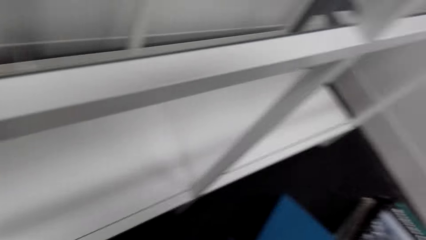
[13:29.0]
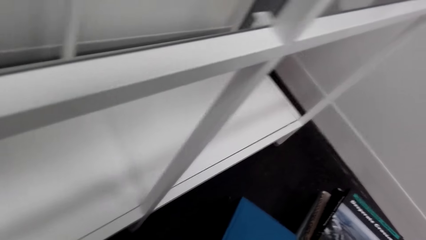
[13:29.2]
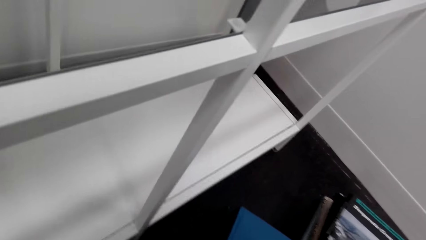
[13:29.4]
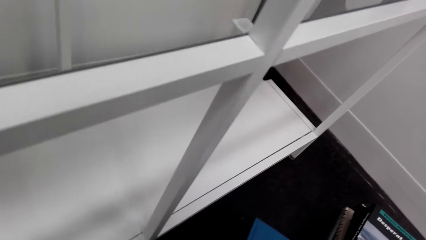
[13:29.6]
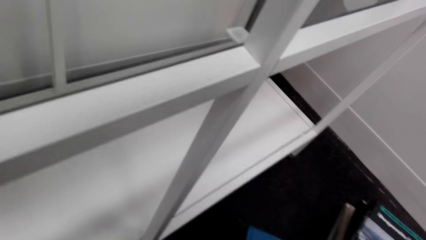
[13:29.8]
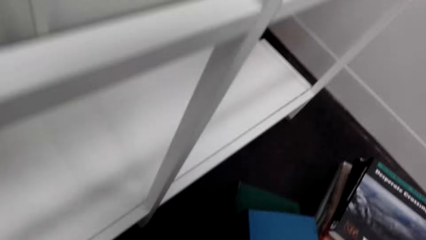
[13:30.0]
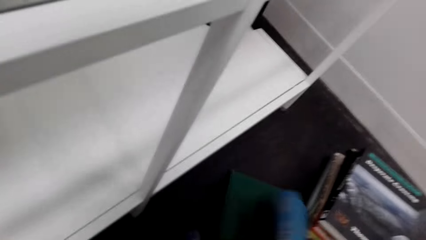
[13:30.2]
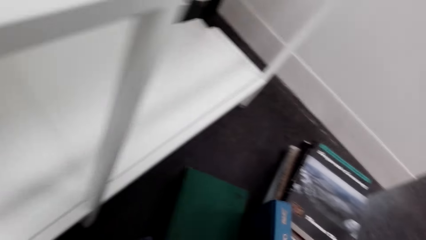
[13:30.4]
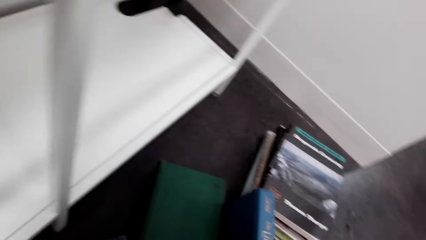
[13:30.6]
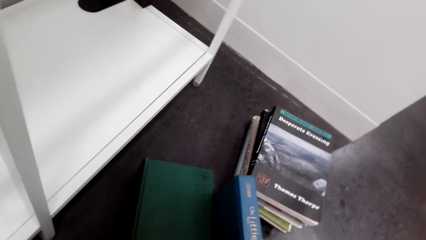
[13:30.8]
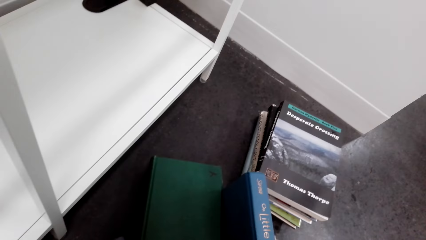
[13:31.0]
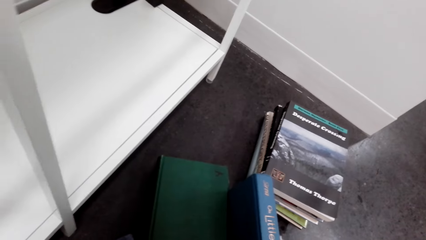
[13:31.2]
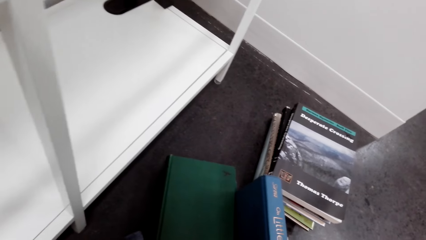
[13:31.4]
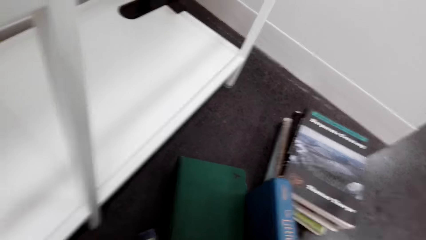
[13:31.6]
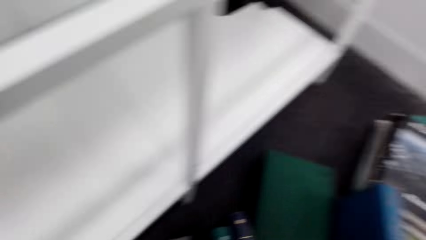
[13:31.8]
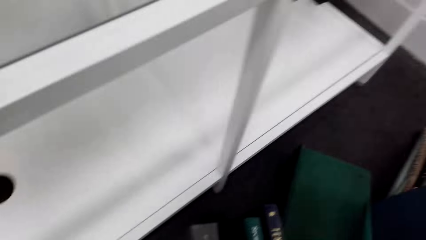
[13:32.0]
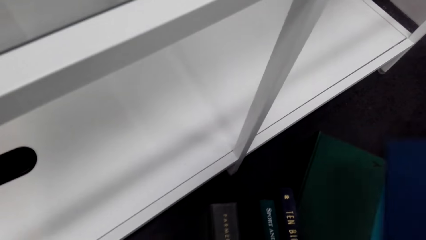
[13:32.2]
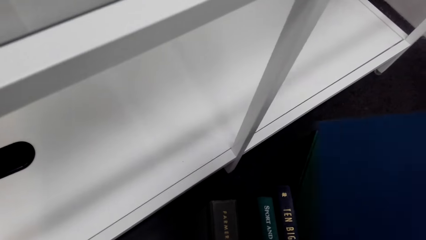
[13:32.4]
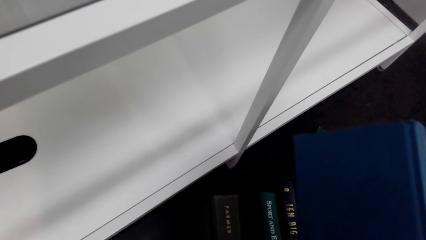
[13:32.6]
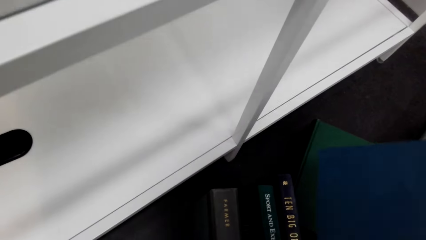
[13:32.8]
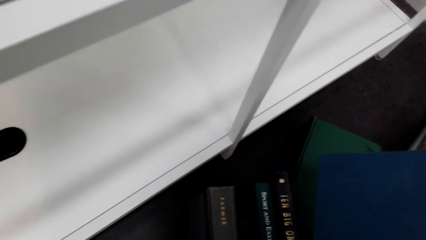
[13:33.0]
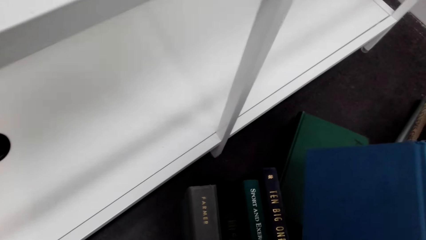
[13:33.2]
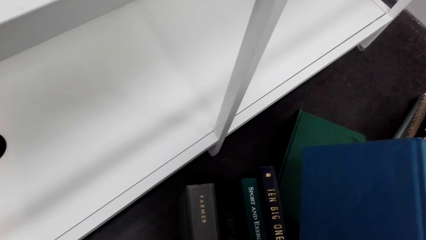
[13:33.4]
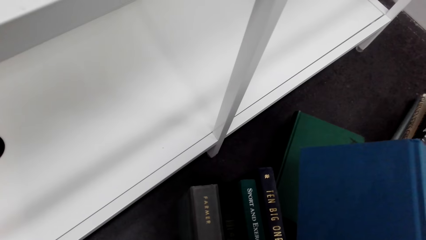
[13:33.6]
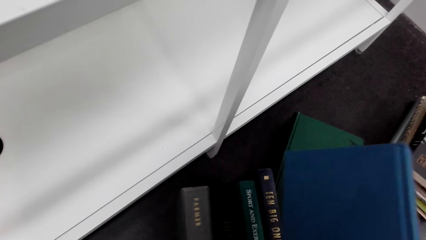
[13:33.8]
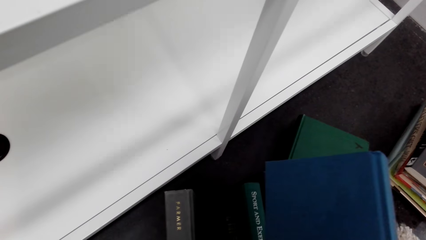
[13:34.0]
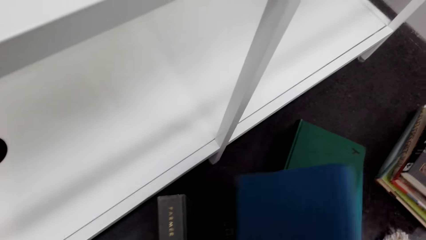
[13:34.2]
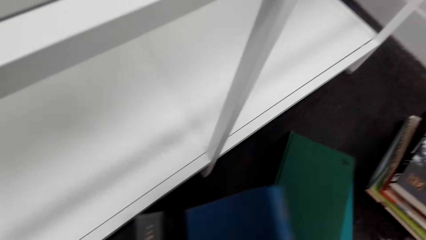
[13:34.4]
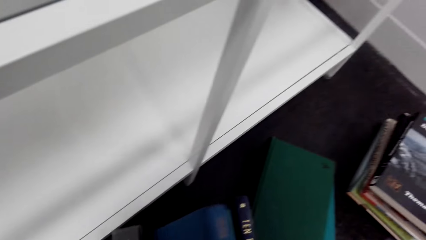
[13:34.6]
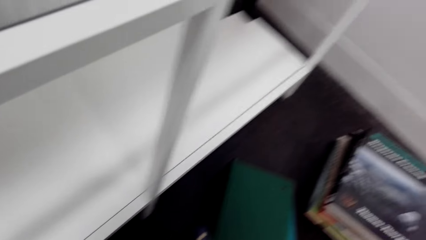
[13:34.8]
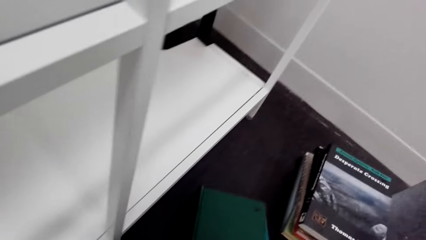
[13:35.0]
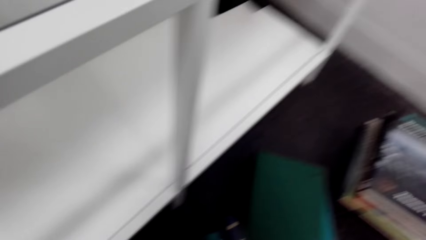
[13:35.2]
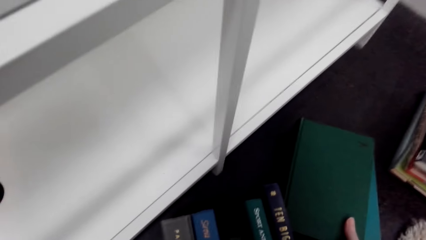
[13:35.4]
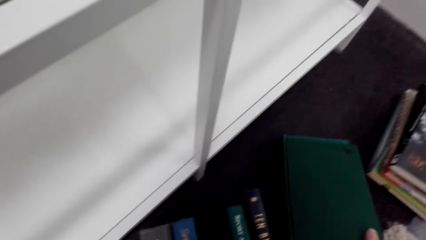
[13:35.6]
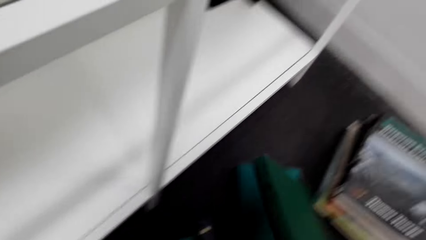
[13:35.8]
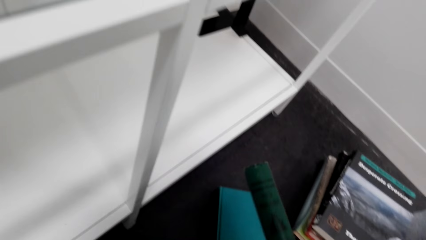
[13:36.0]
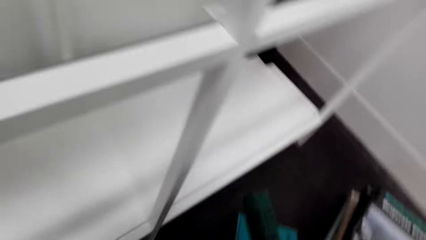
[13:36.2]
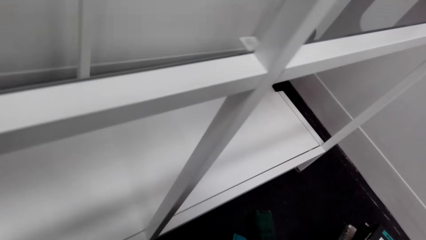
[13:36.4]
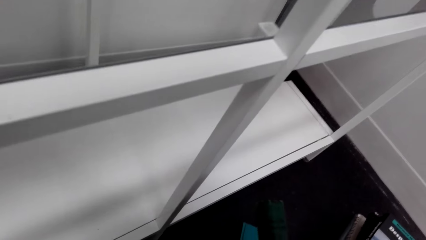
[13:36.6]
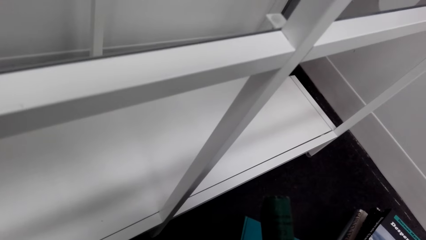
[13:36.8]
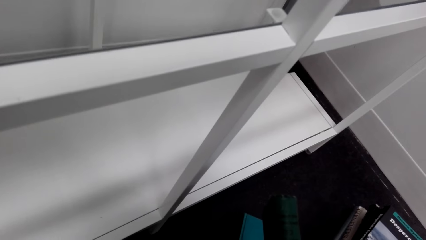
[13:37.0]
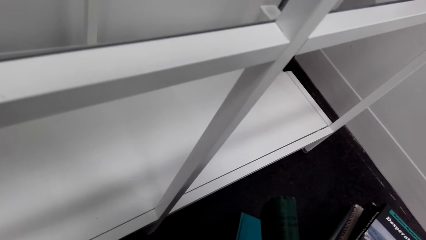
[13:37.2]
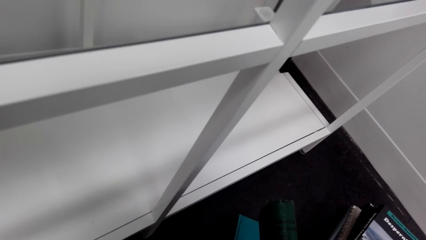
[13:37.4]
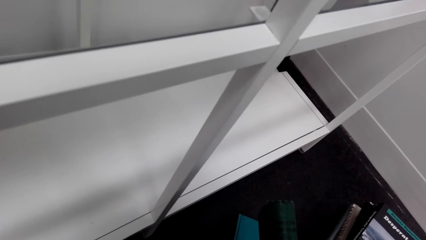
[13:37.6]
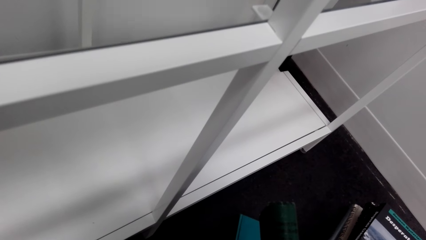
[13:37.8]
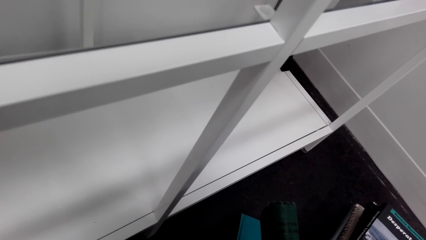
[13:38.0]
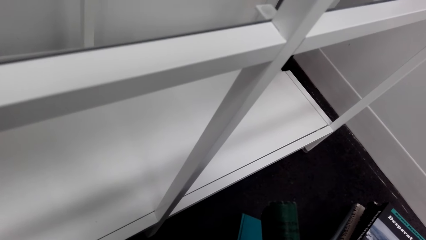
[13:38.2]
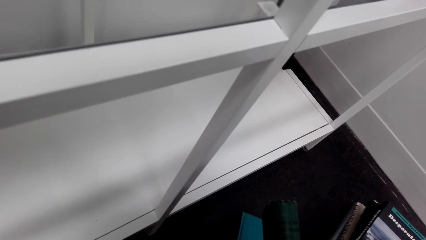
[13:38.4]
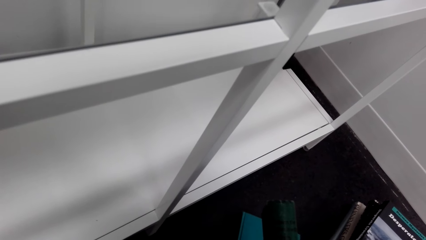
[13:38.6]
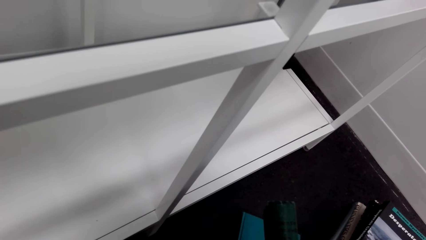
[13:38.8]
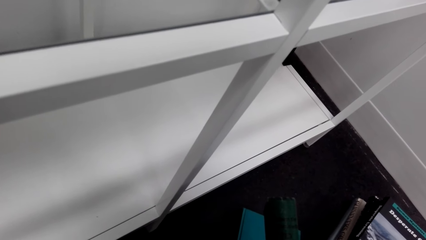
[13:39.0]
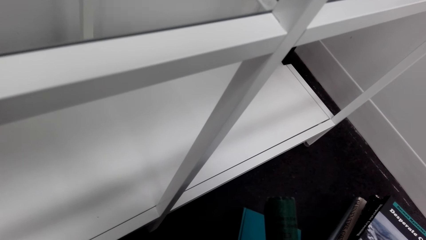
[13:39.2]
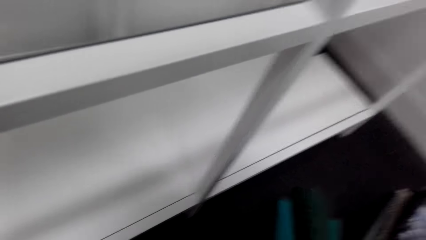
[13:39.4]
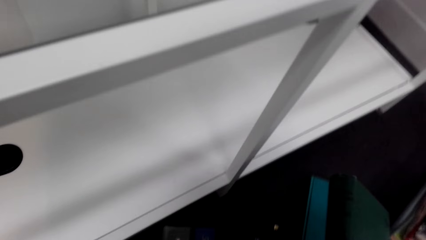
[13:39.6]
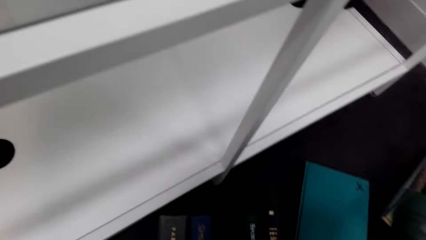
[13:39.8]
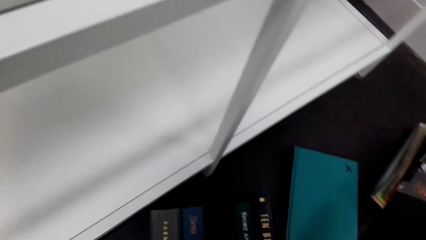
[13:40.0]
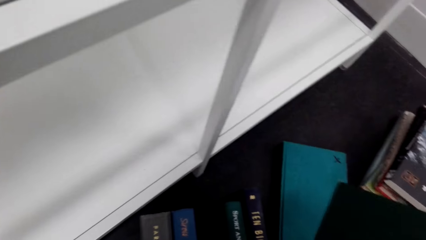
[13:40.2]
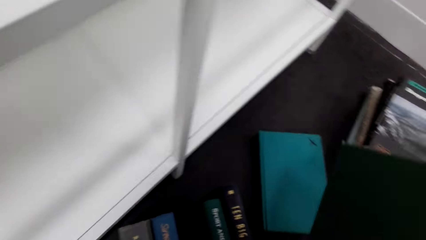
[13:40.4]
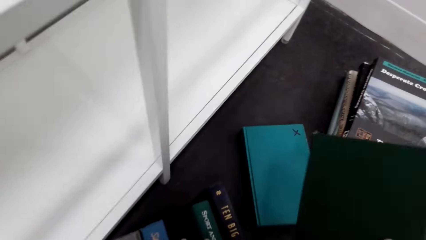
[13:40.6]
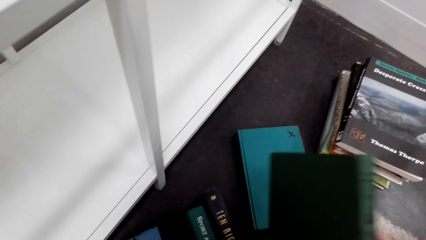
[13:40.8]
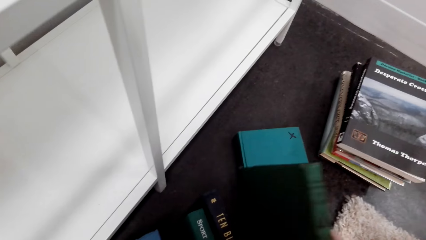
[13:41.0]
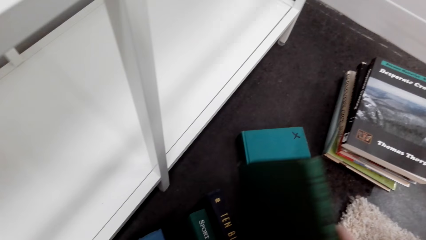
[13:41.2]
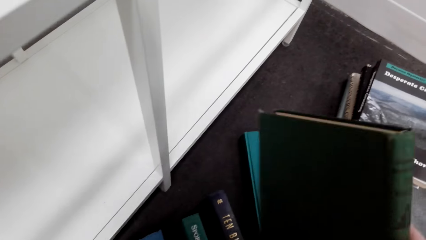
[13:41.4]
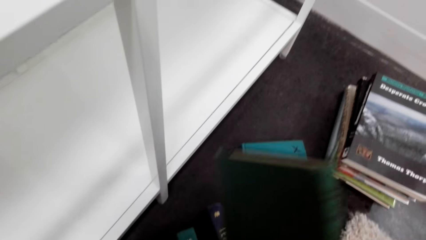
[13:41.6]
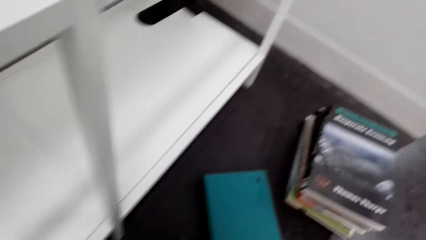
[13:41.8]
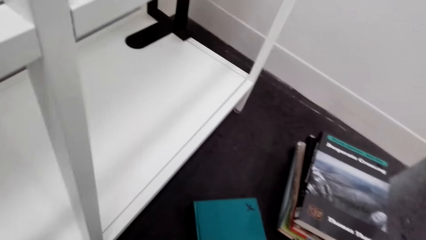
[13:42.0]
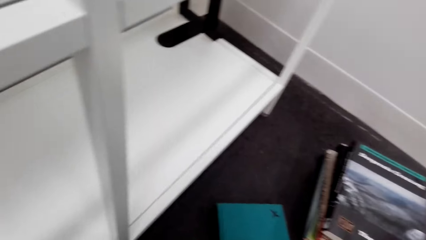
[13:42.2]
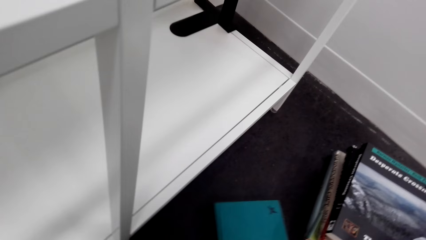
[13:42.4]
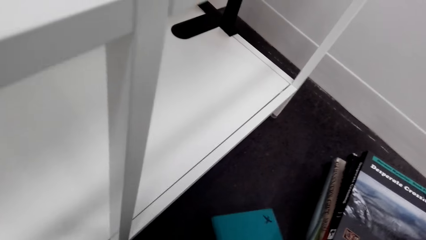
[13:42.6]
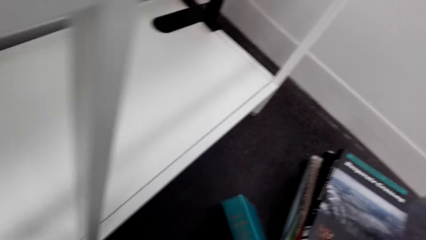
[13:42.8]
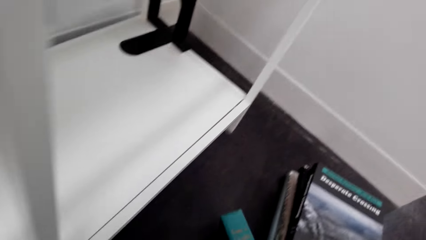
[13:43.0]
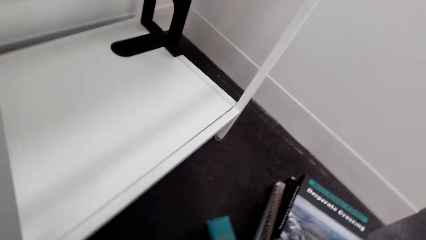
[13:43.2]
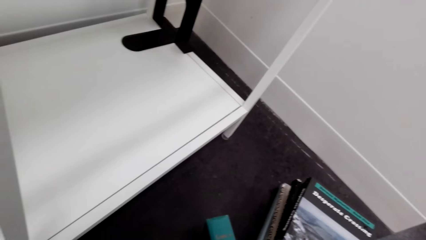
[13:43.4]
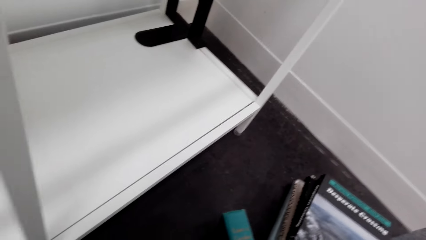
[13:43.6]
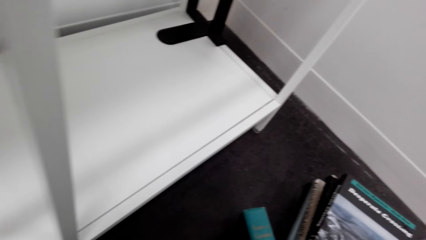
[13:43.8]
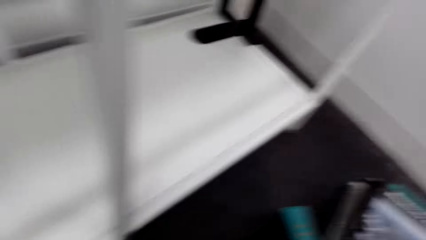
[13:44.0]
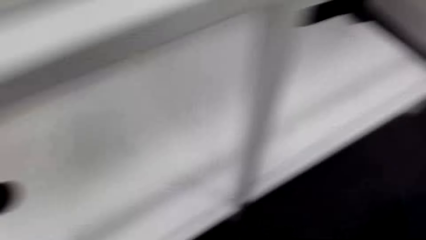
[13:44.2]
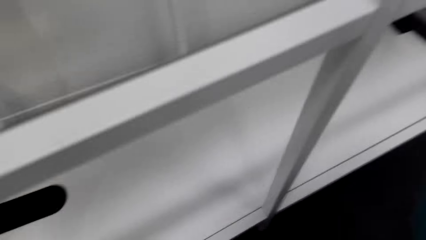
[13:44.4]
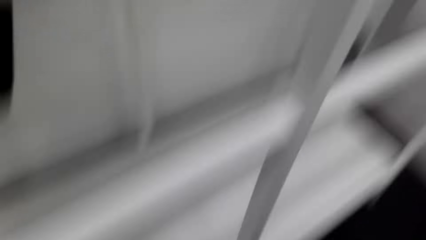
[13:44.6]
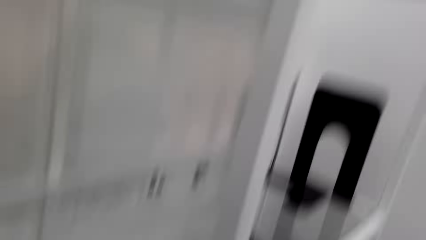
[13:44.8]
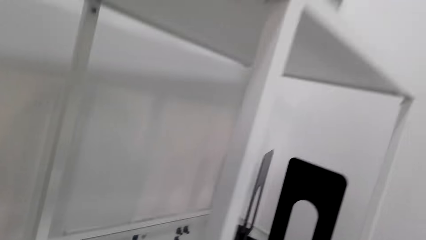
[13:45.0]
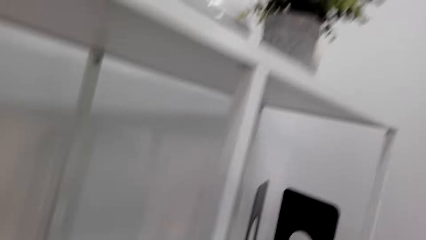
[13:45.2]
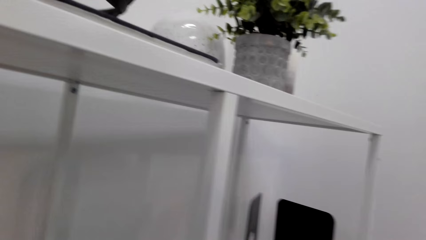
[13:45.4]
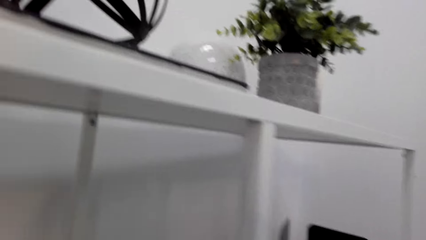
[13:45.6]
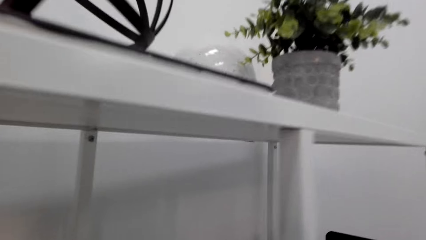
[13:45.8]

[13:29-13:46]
The camera wearer checks the book. They arrange the books. They check the book. They arrange the books. They check the book.
